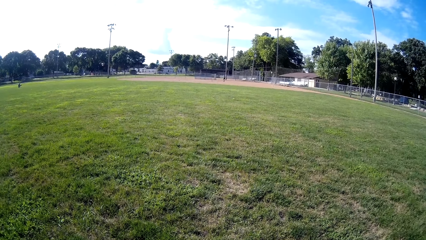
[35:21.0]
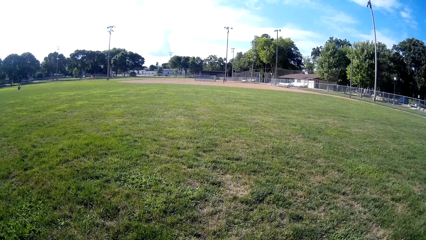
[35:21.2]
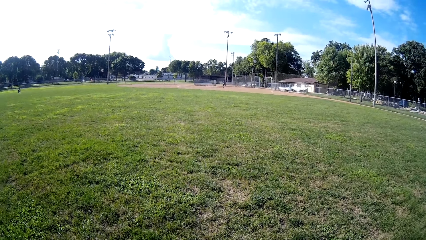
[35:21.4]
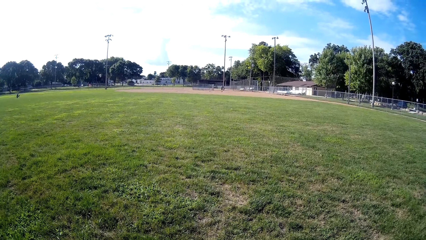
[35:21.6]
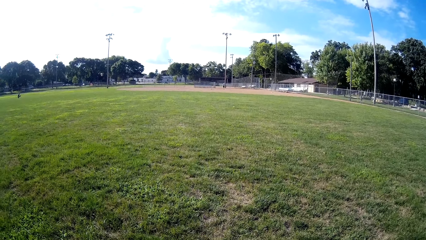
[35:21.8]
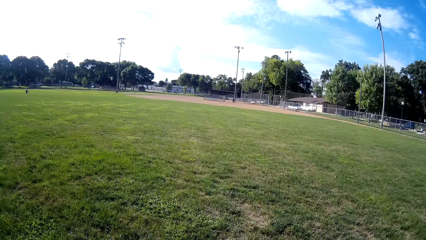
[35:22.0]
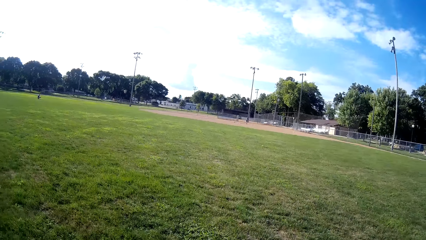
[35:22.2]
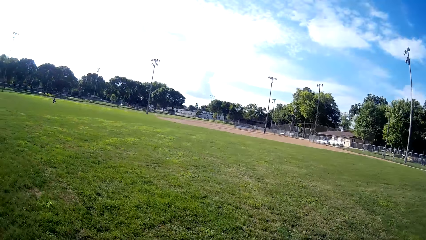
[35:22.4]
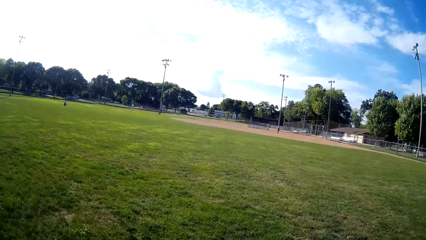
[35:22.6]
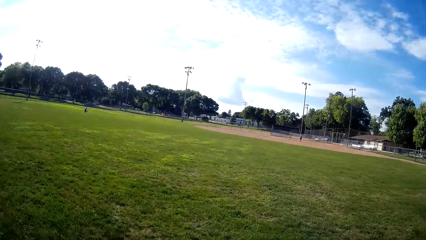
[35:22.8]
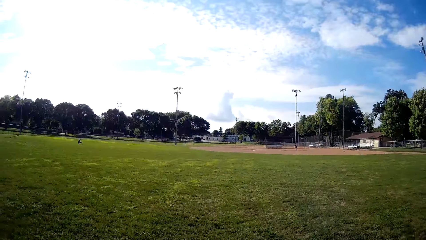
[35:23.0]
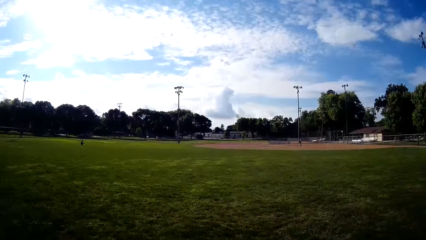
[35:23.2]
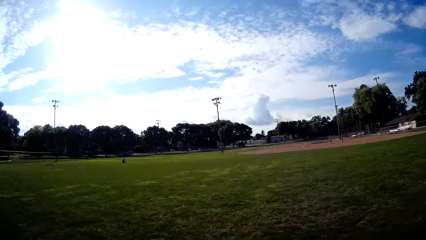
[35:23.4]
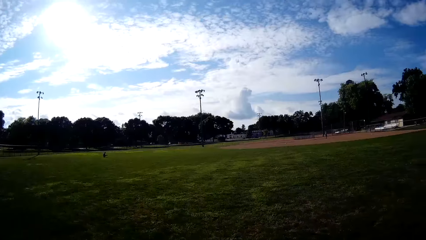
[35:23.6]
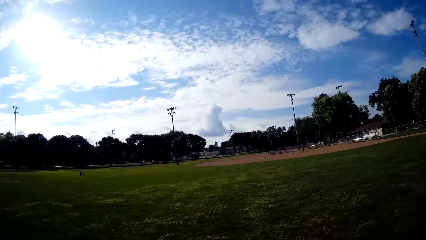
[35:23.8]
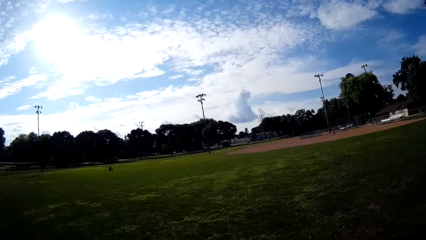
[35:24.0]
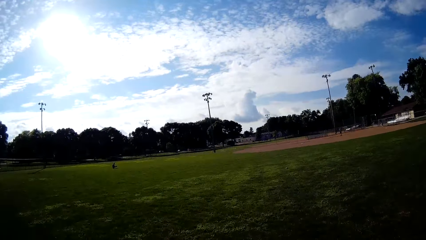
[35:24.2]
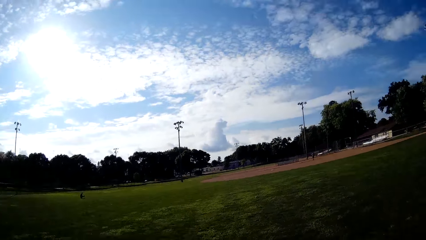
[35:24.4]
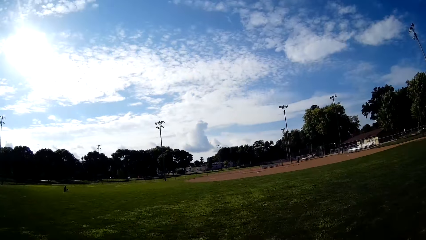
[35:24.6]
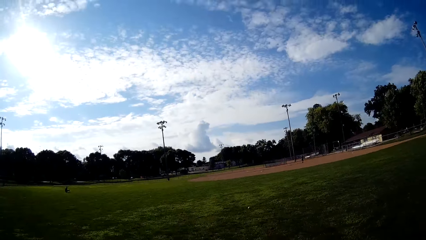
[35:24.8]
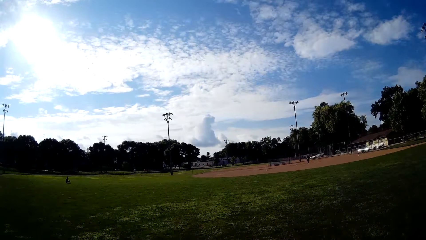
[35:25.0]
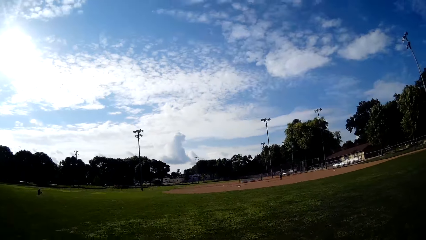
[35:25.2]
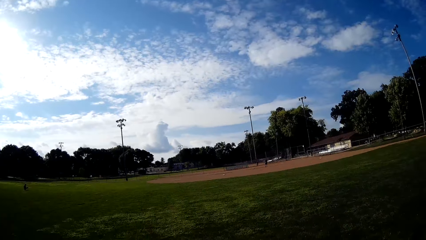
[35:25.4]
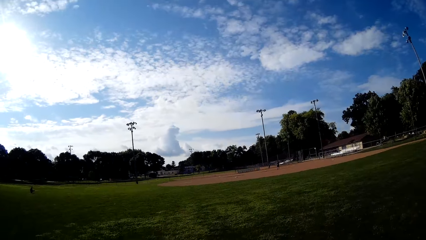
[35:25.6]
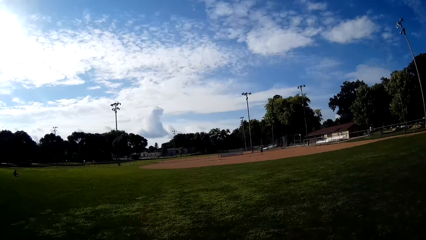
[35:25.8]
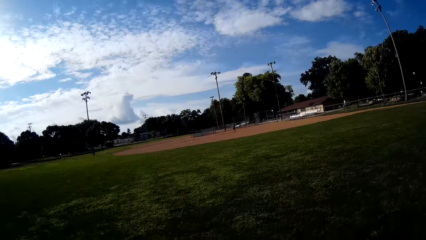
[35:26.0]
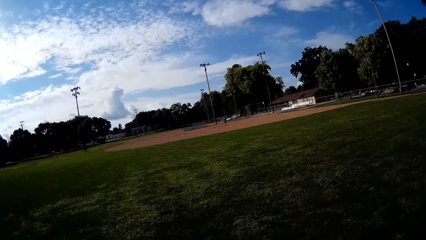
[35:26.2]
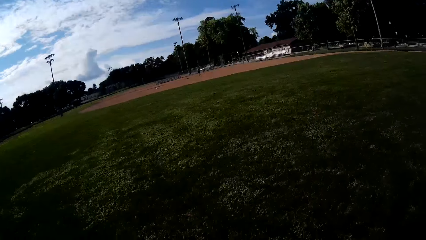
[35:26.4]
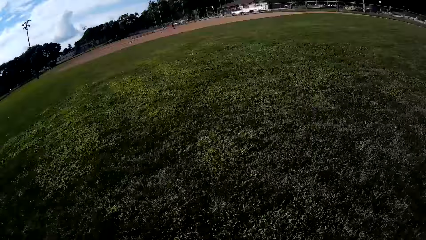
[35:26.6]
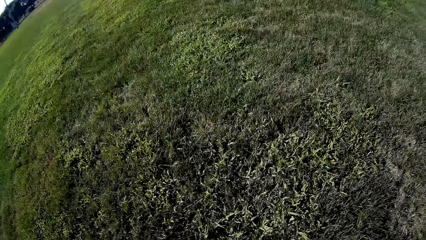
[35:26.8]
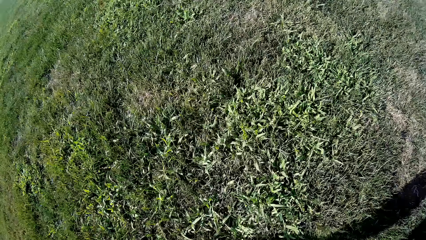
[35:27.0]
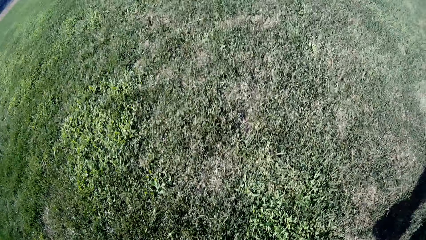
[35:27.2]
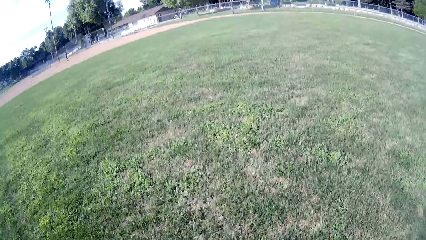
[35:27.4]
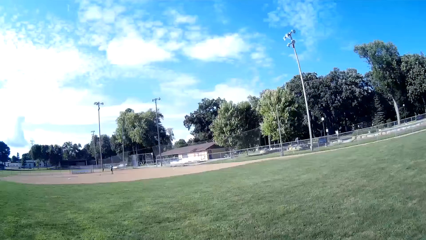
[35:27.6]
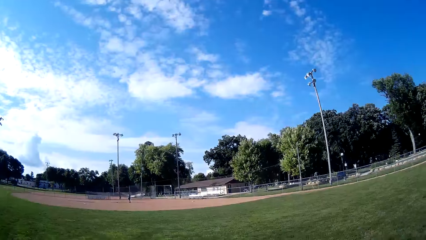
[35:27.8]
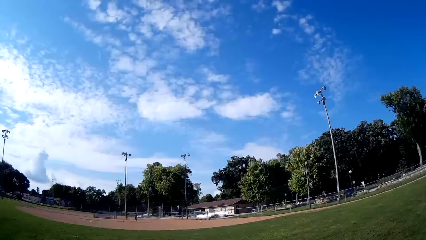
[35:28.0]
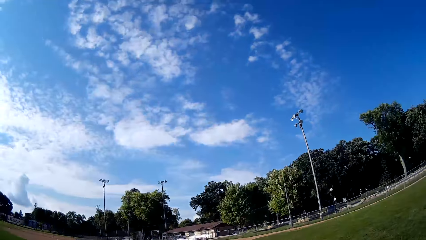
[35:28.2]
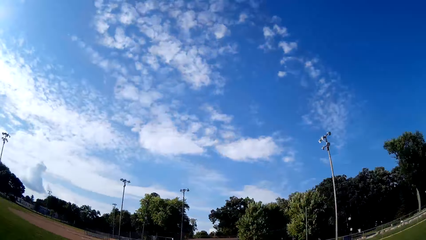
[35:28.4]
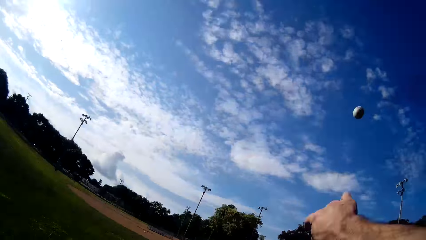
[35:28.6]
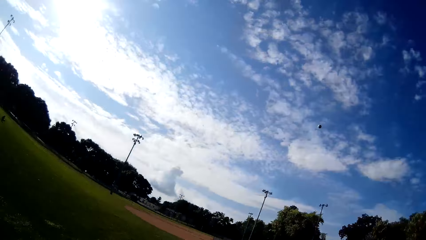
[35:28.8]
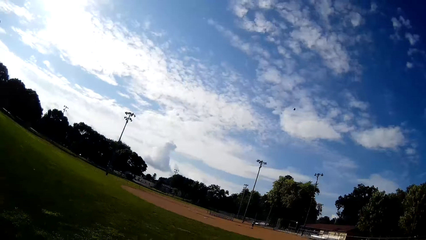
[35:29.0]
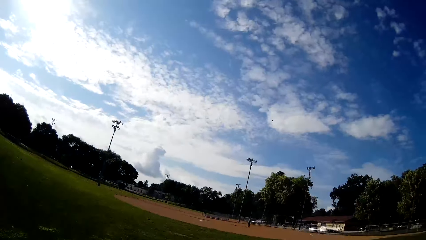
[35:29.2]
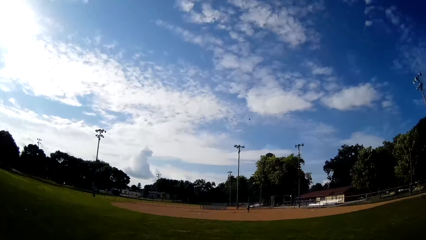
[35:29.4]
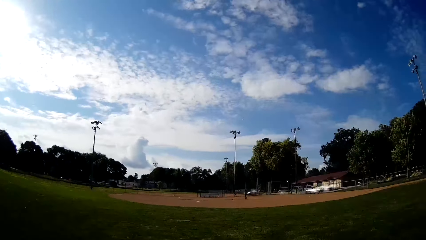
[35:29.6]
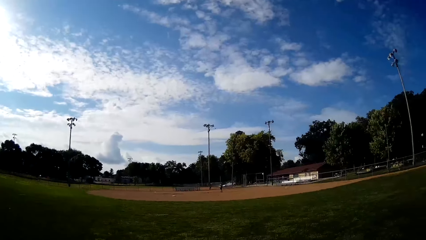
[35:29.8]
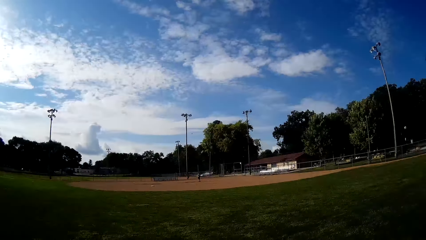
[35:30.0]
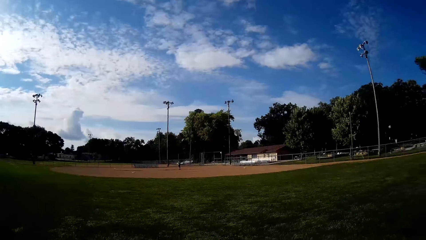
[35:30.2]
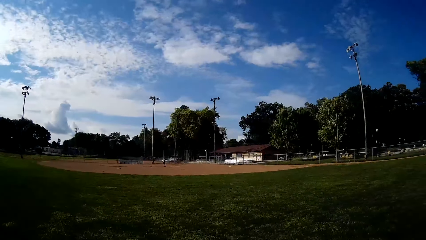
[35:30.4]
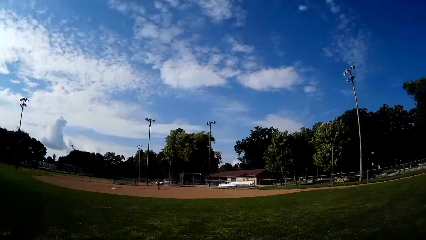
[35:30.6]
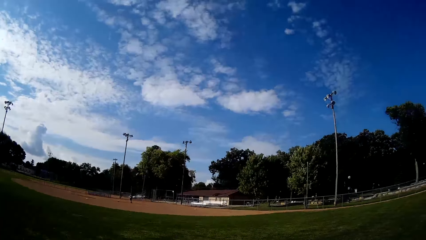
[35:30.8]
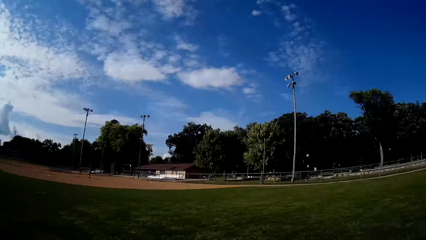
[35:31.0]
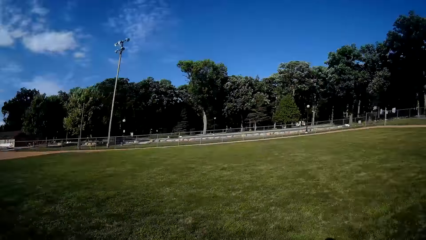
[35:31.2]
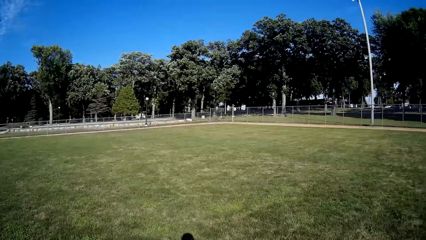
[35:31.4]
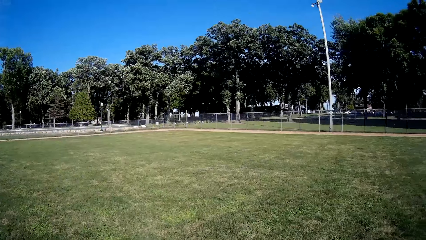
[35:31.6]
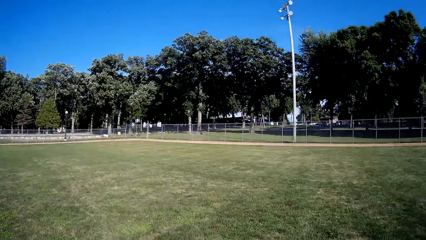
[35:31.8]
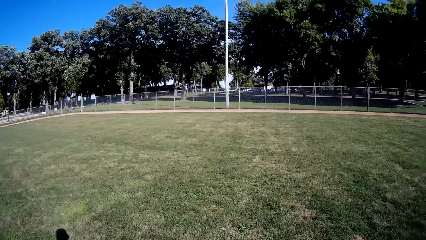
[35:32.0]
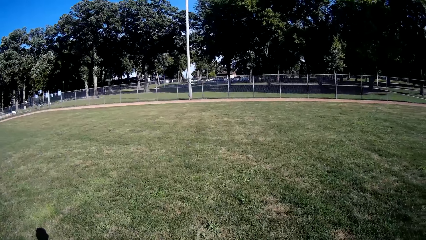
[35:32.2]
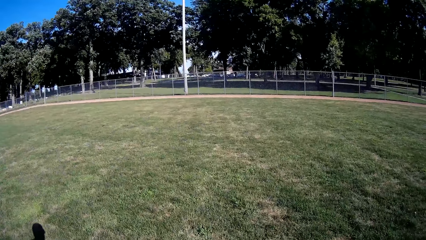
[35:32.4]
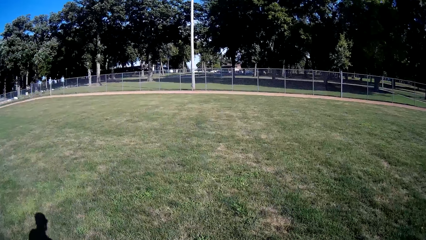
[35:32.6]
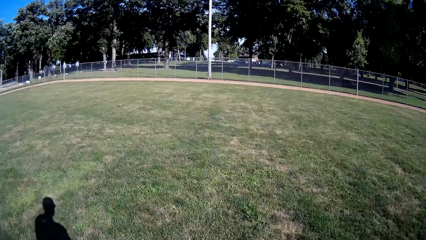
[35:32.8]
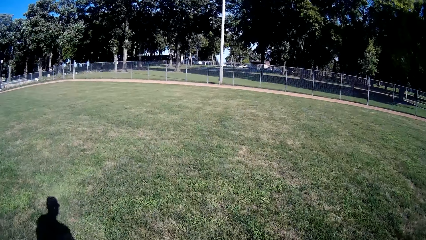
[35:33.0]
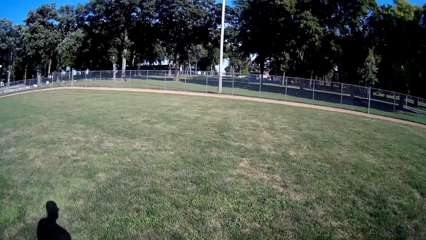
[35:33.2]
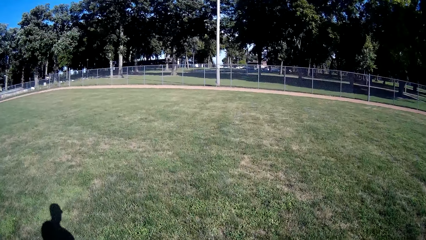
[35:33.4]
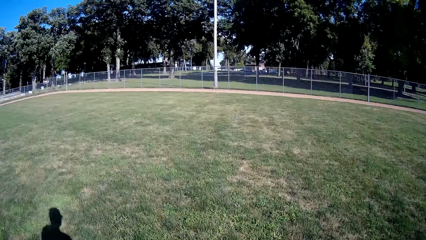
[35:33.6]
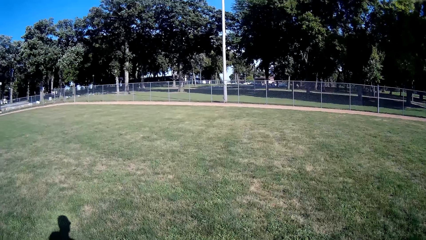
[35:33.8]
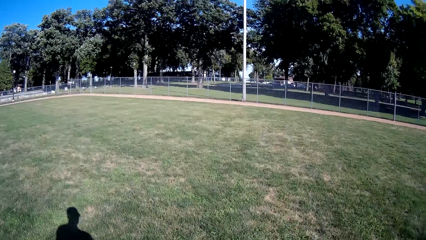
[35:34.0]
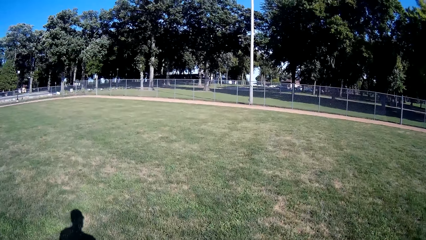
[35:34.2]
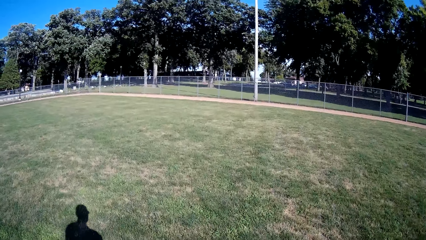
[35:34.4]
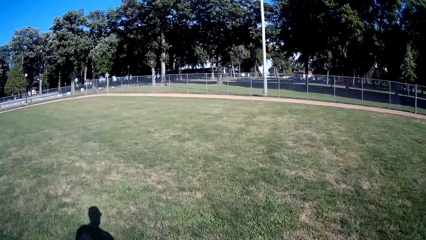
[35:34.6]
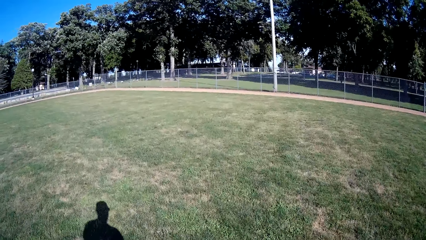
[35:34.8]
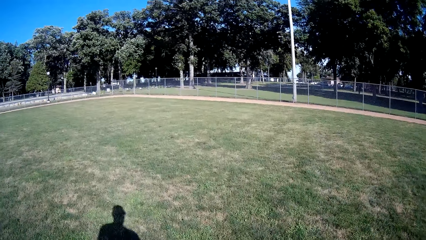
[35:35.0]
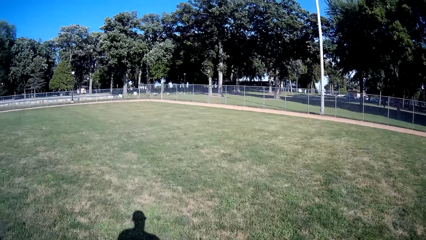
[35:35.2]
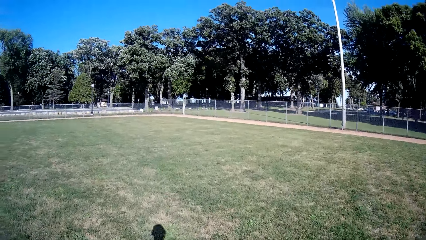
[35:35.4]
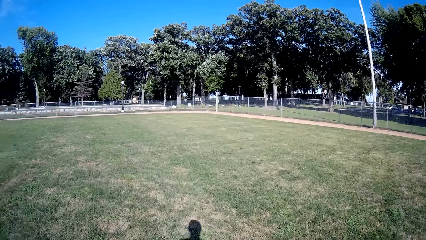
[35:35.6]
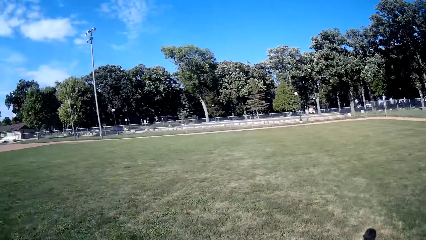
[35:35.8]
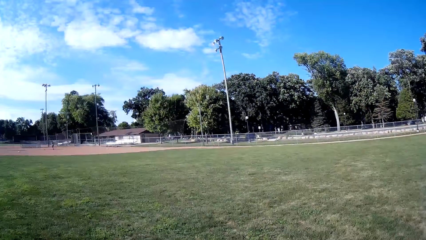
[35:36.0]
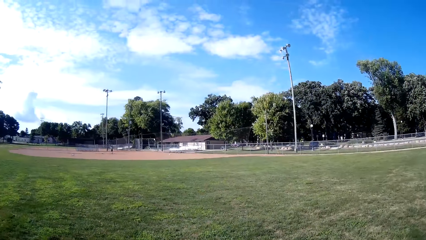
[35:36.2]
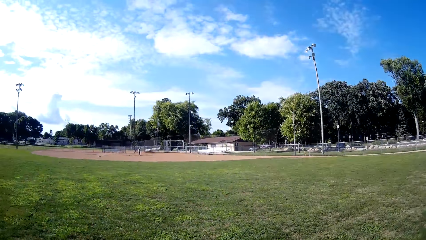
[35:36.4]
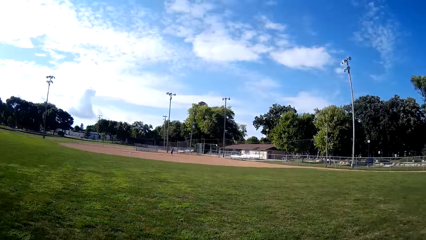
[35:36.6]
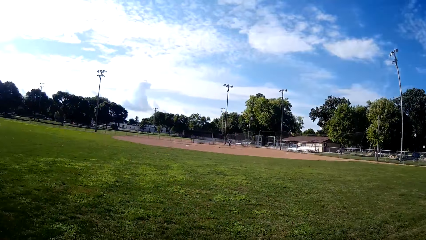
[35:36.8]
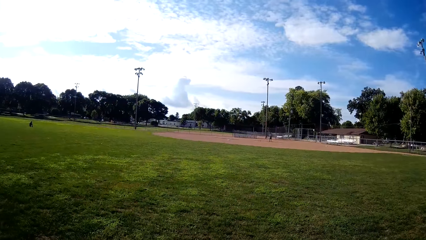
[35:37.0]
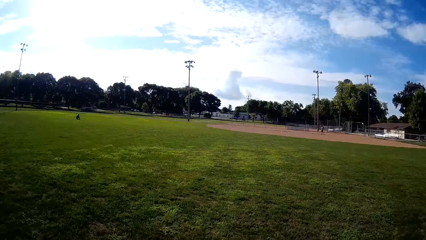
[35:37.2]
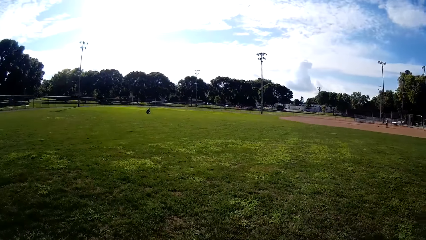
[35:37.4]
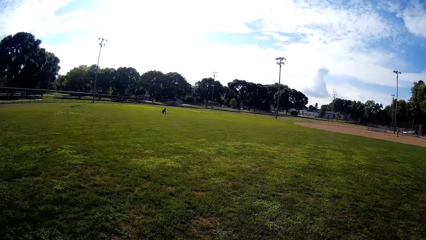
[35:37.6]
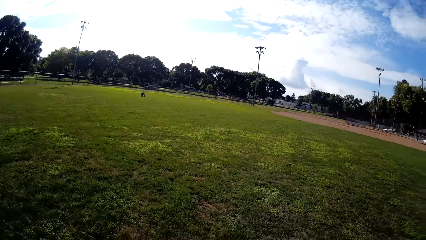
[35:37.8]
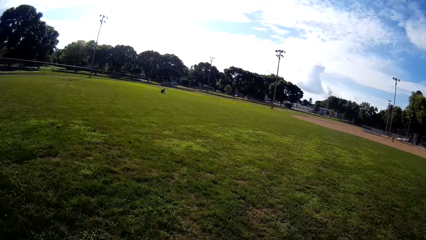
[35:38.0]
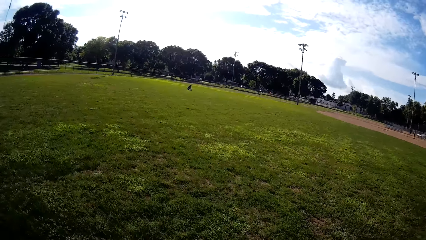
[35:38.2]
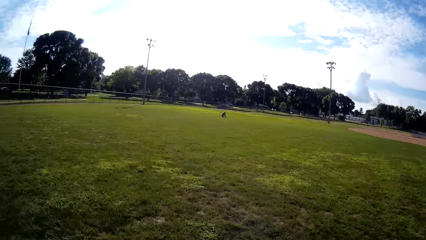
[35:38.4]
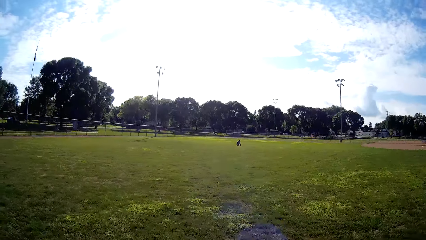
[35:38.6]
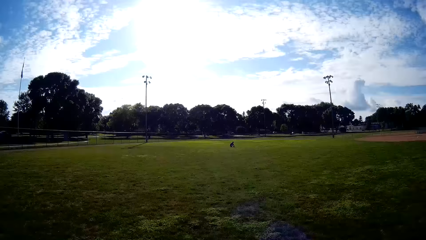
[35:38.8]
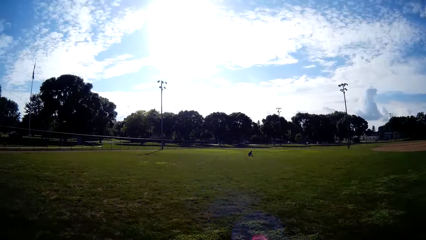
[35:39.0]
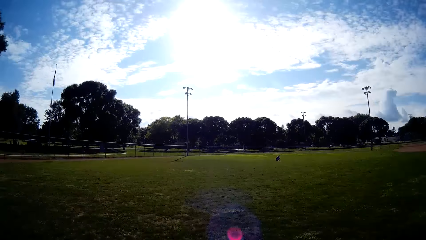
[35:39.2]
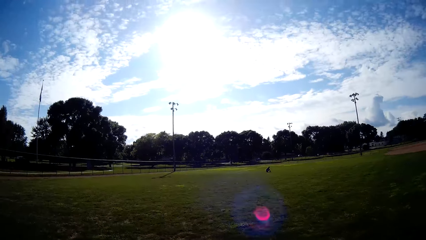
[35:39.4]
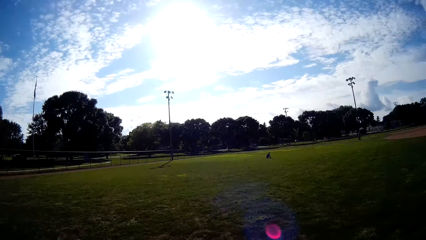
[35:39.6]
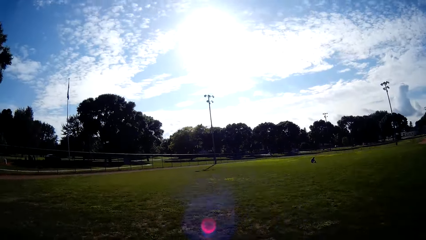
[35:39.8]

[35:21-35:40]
The camera wearer walks on the field. They throw the baseball back to the man. They walk forward on the field.
